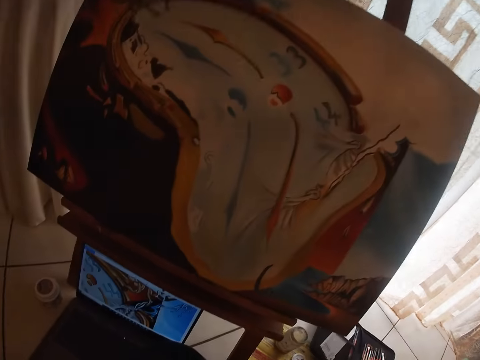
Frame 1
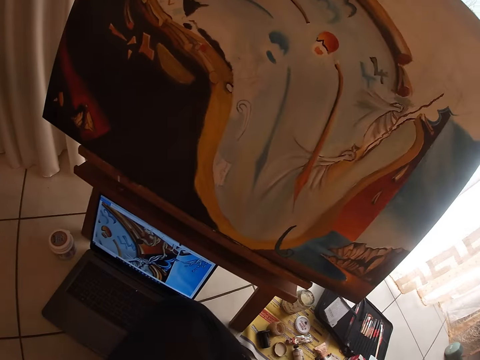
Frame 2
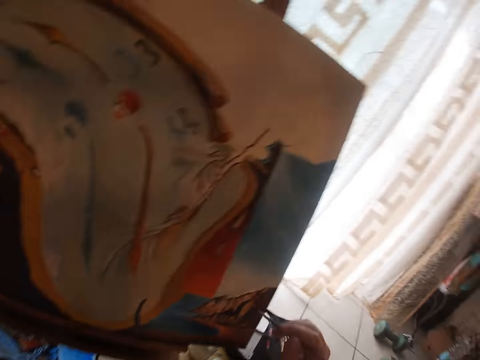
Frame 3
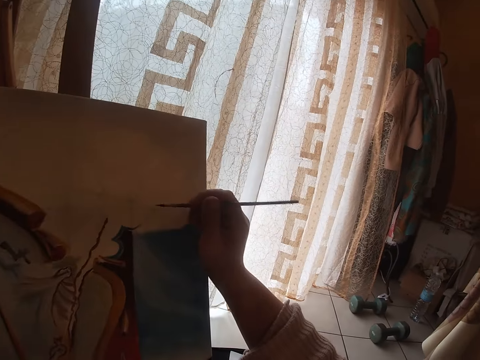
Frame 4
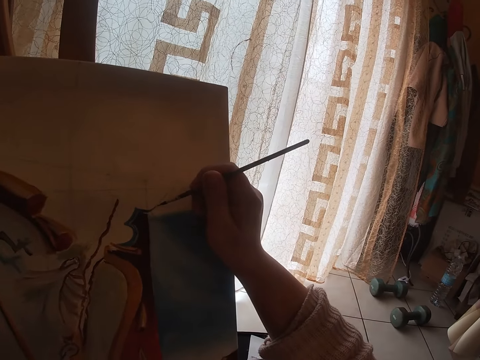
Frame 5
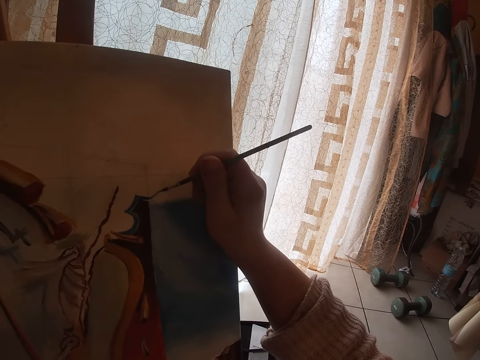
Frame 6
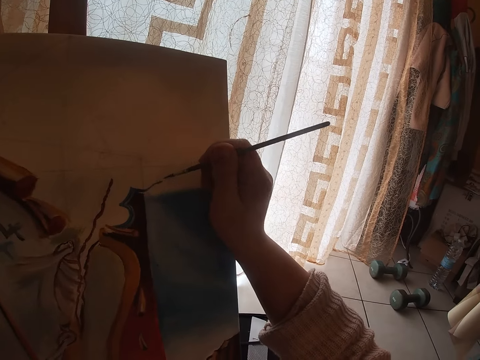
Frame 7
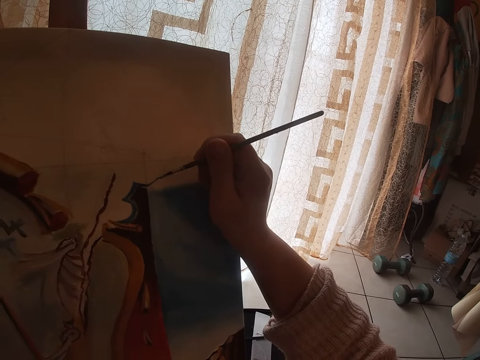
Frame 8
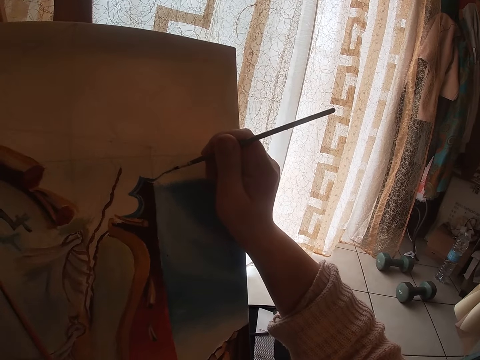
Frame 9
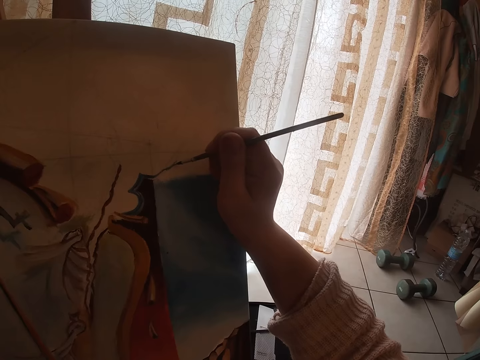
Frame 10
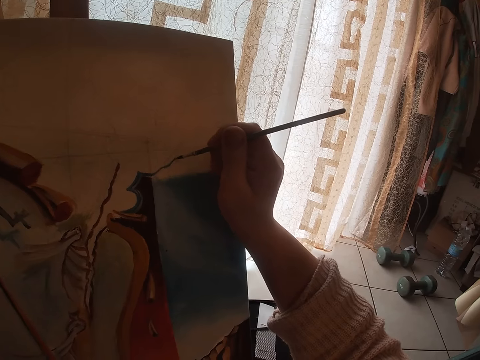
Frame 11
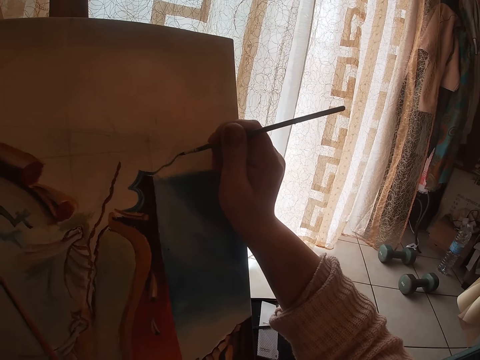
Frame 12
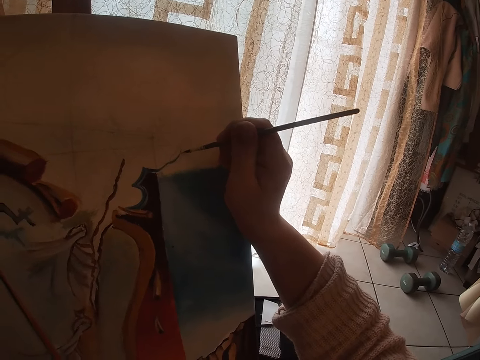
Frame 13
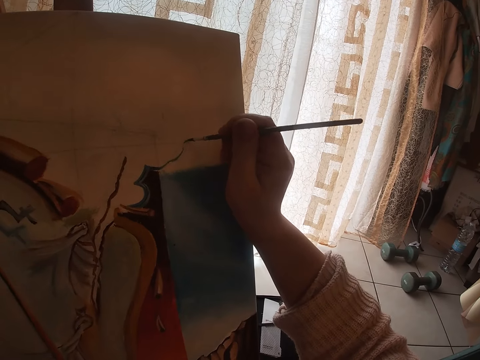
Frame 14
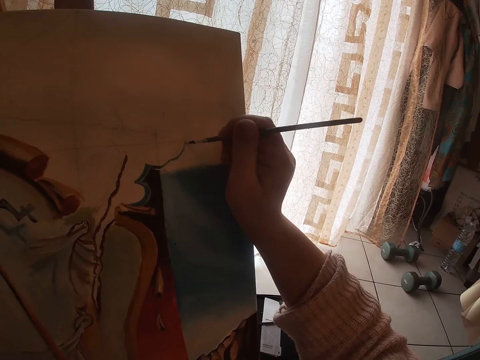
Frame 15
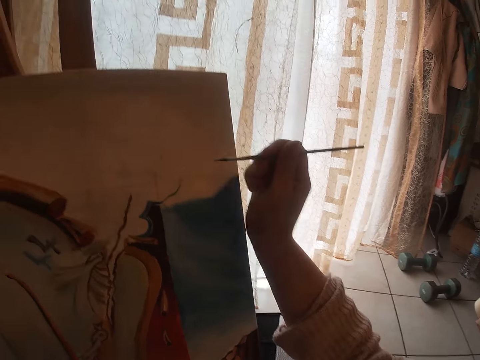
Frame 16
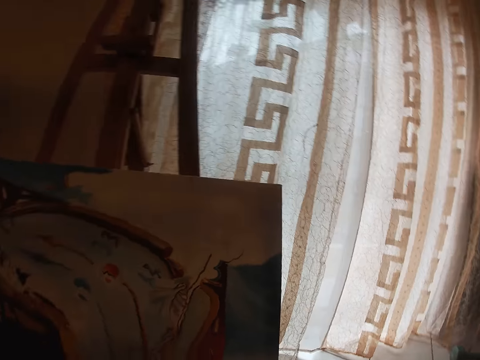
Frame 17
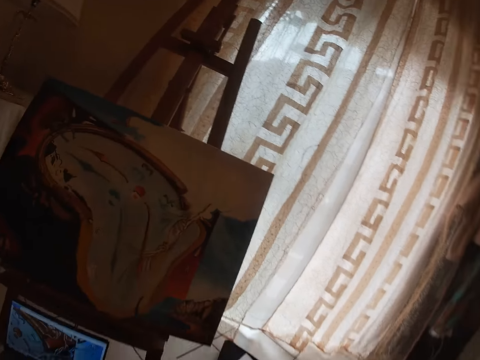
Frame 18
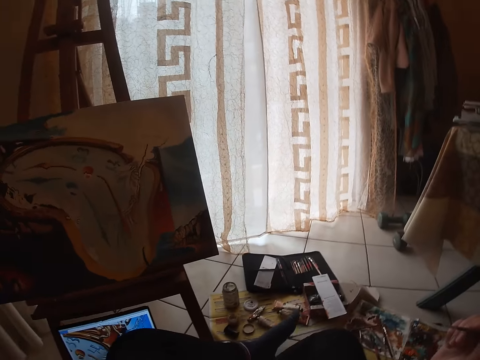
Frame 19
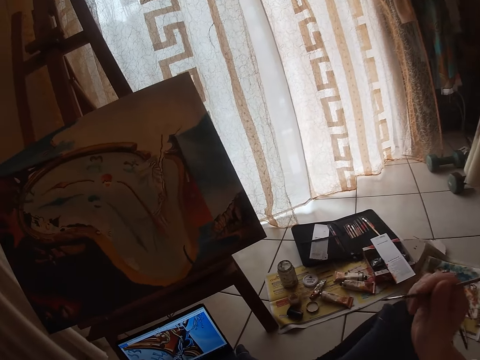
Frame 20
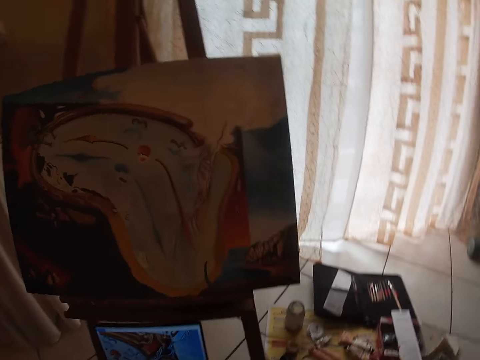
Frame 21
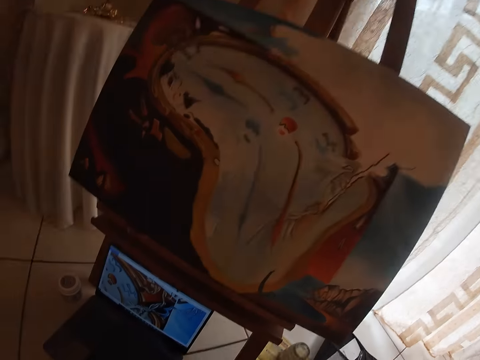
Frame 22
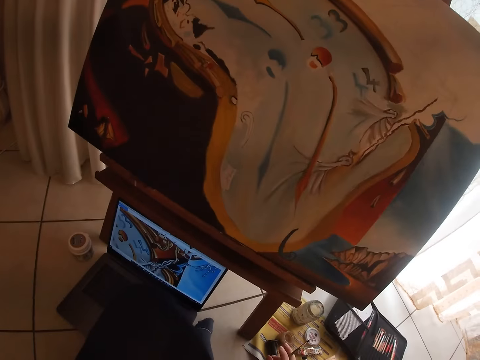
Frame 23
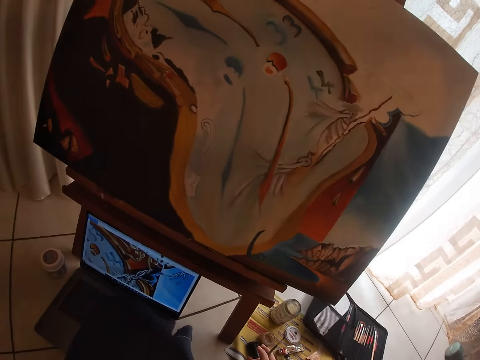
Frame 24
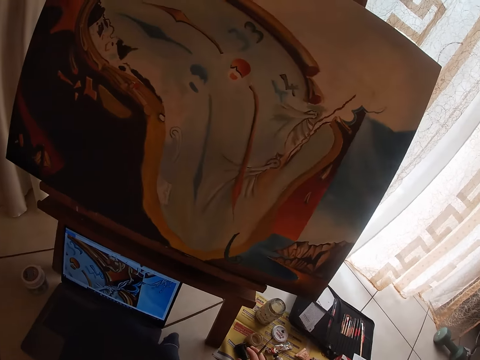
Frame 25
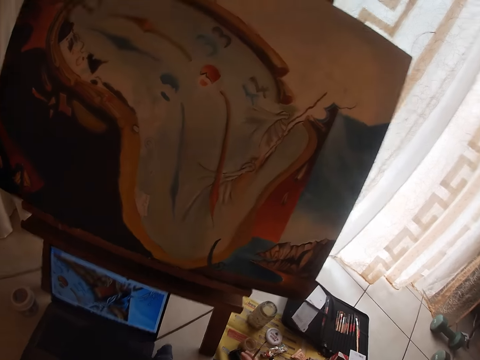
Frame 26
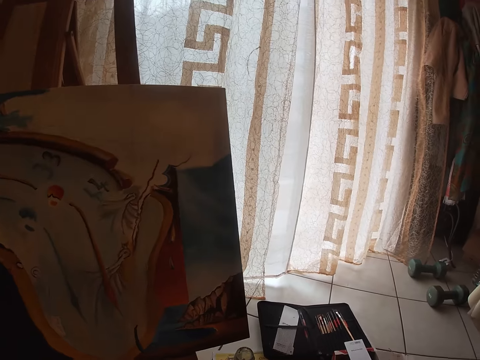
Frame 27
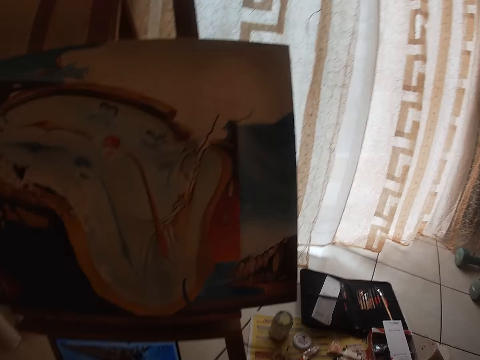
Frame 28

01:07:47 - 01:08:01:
The camera wearer looks at the laptop. He paints with the brush in his right hand. He removes his right hand from the painting. He stops painting. He looks at the laptop.

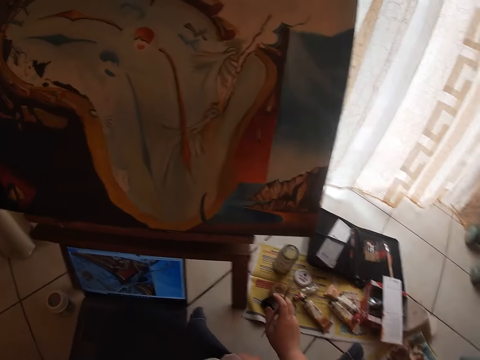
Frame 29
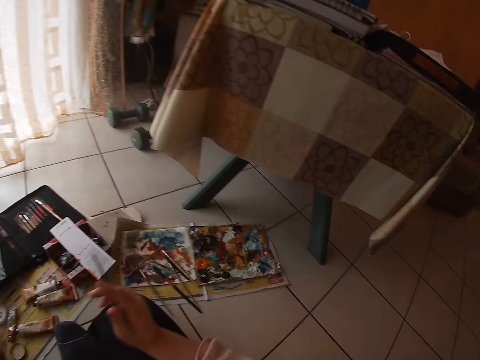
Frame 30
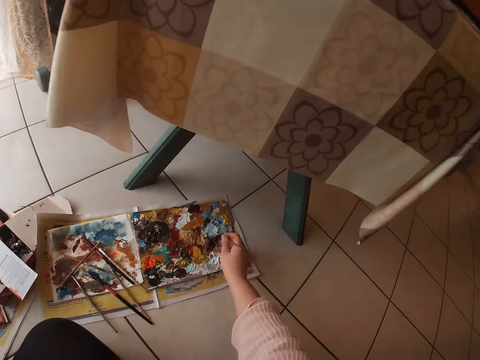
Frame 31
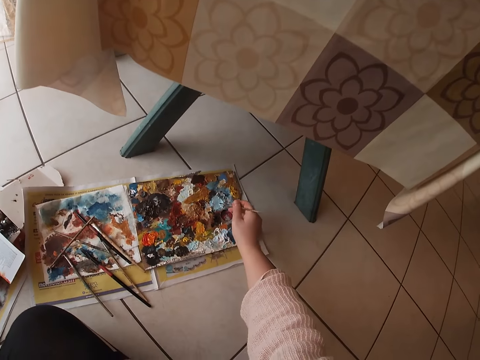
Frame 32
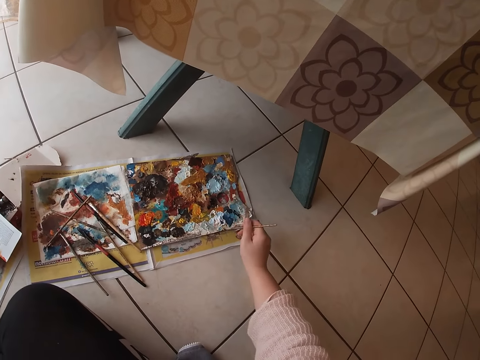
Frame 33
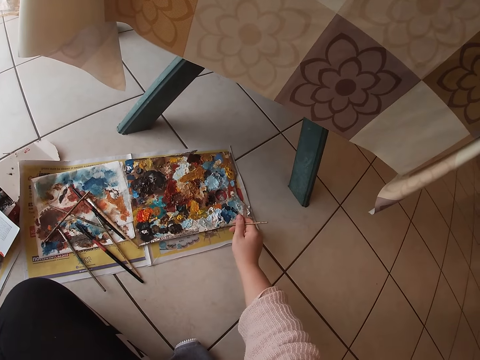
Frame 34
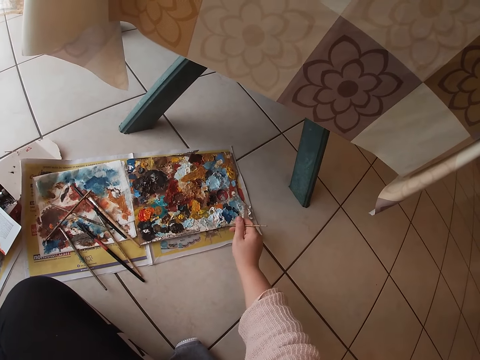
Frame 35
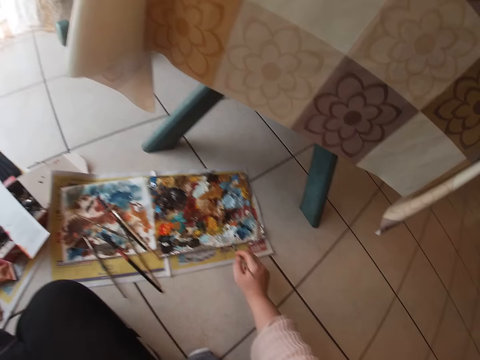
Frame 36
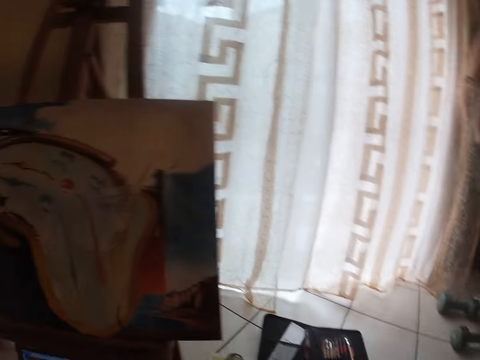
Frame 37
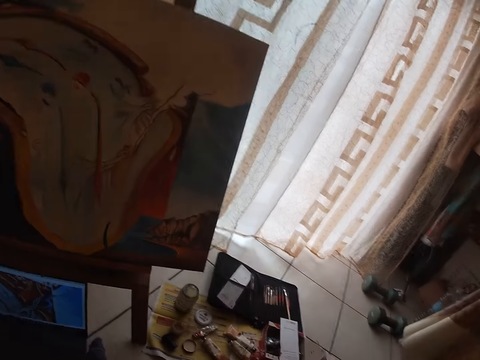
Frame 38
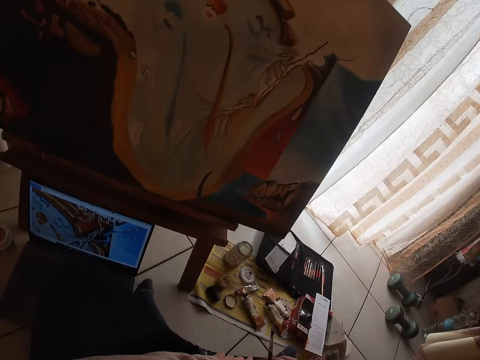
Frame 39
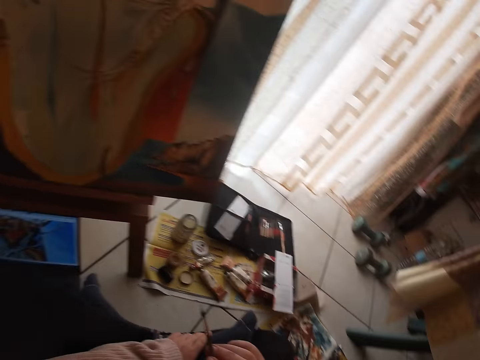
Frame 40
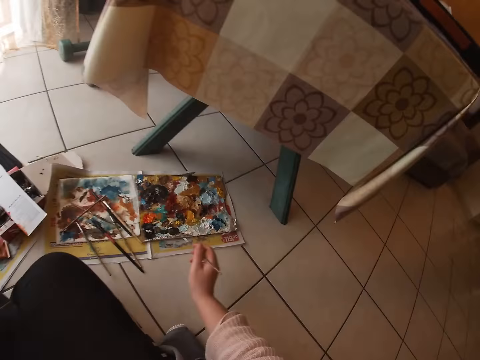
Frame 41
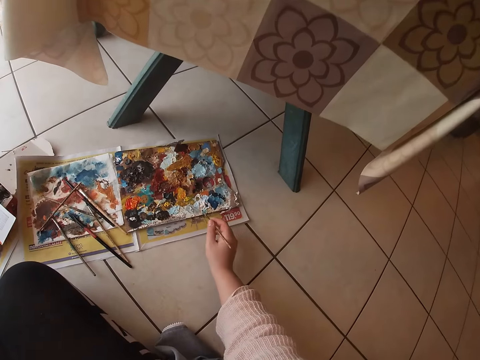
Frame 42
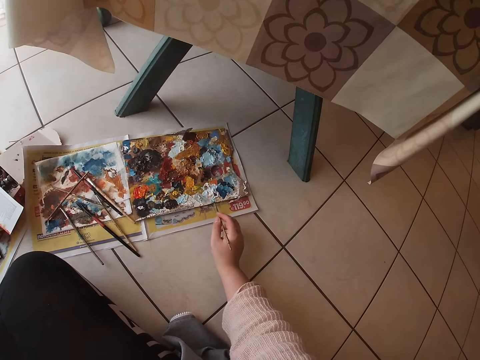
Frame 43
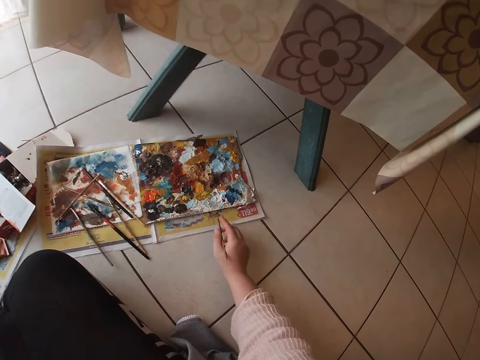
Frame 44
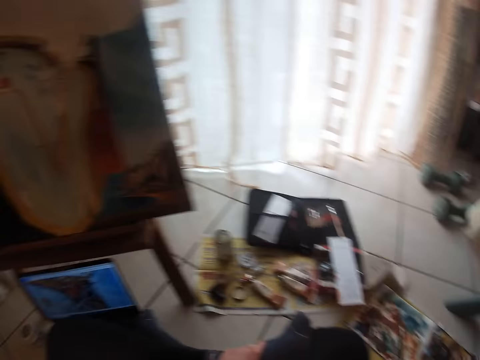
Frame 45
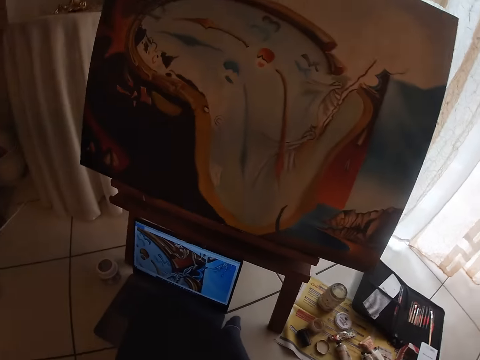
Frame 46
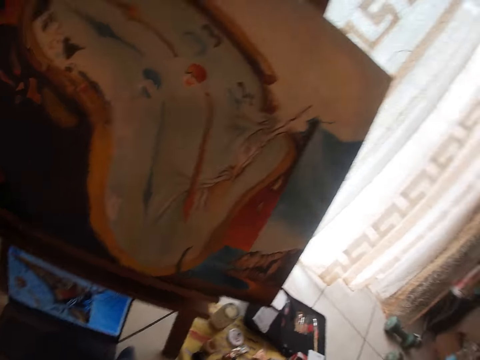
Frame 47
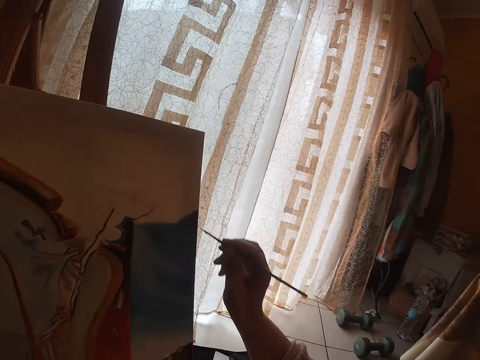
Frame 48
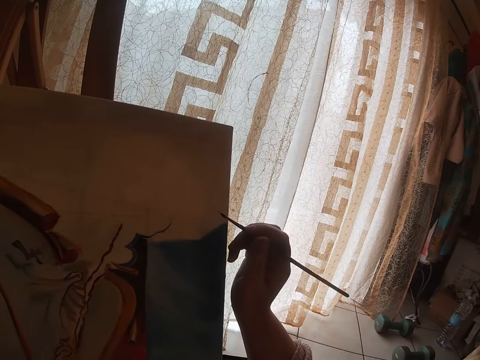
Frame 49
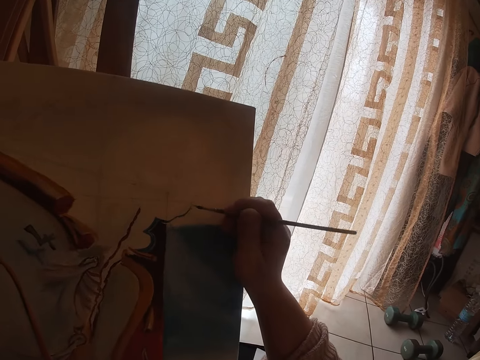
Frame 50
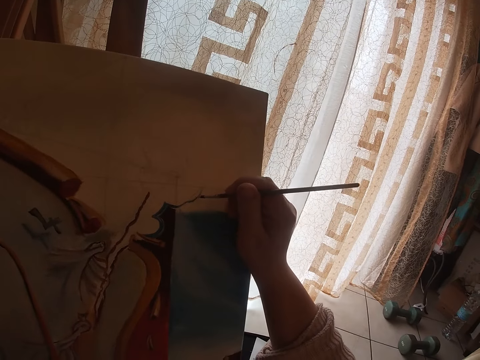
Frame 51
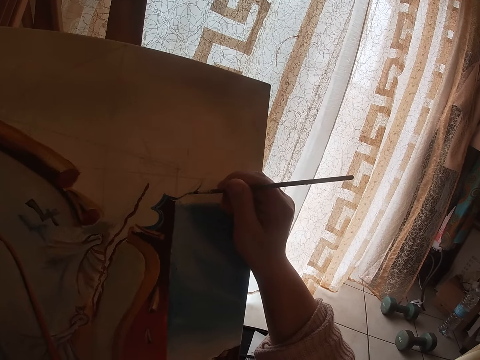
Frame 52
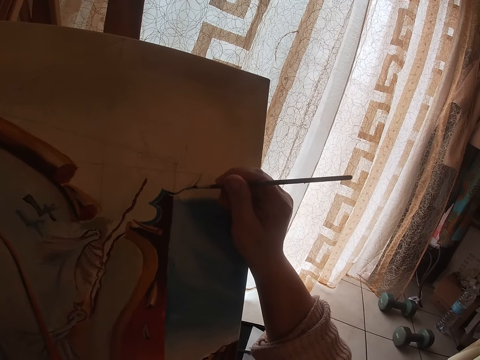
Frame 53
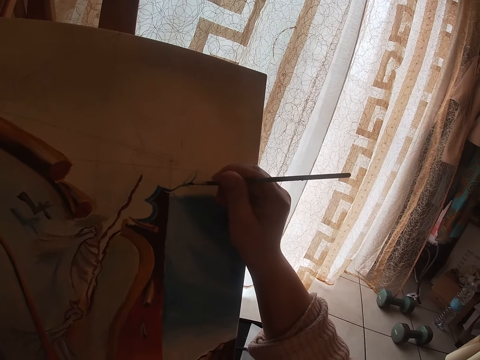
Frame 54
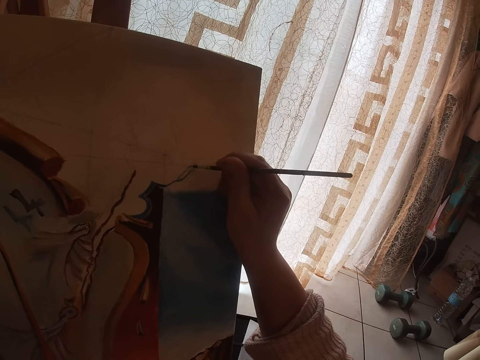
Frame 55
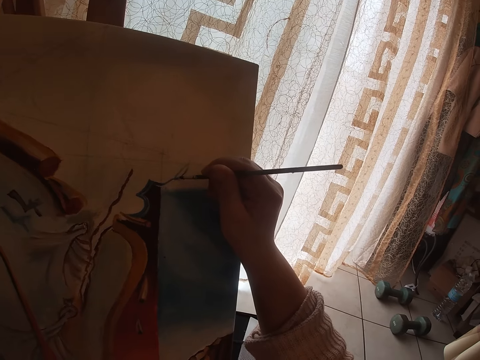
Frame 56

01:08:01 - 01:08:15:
The camera wearer touches the paint on the palette with the brush in his right hand. He looks at the laptop. He holds the brush with his right hand. He touches the paint on the palette with the brush in his right hand. He looks at the laptop. He paints with the brush in his right hand.
